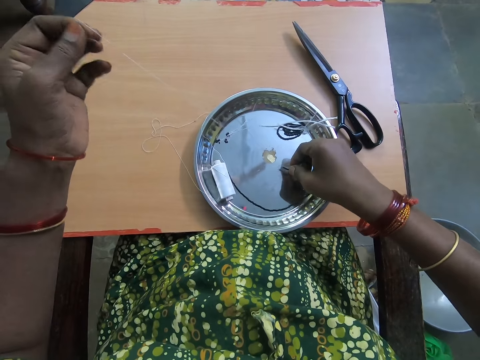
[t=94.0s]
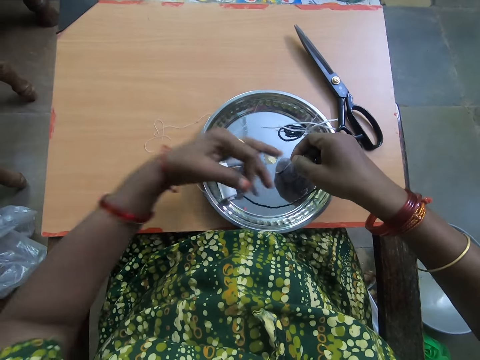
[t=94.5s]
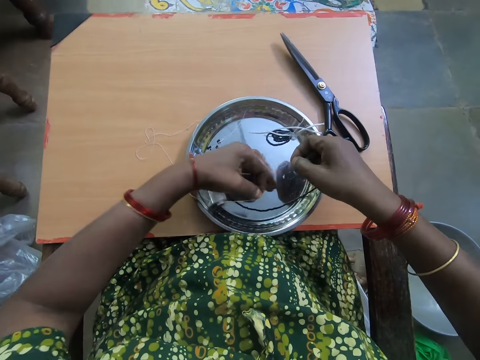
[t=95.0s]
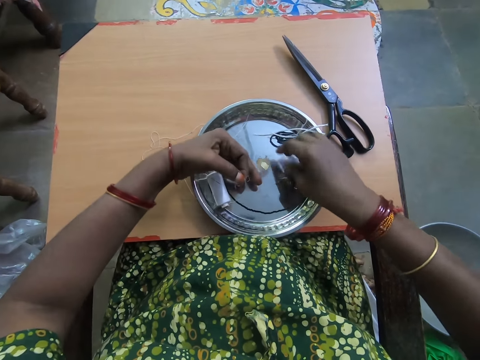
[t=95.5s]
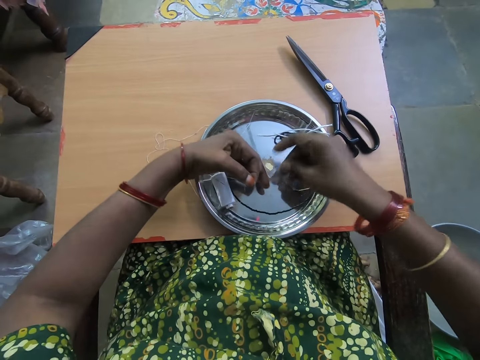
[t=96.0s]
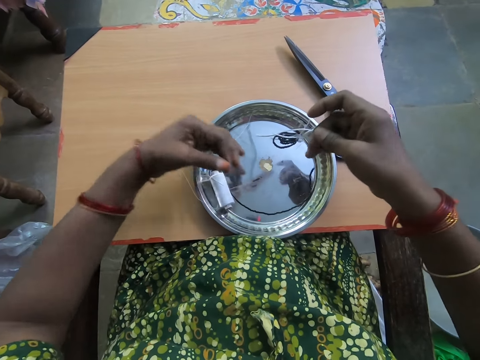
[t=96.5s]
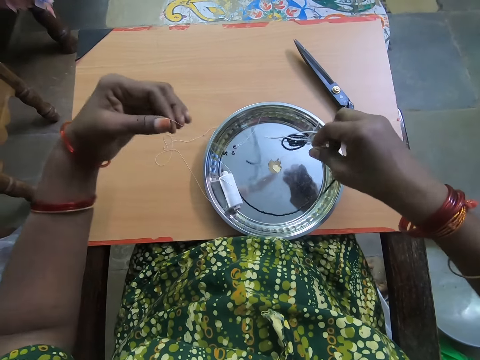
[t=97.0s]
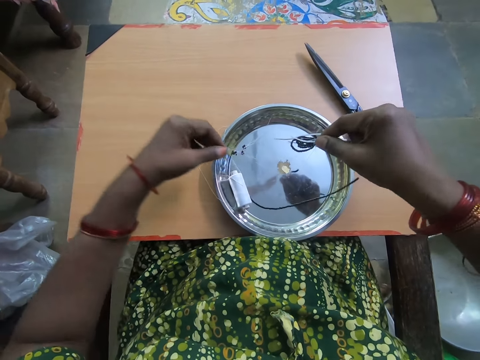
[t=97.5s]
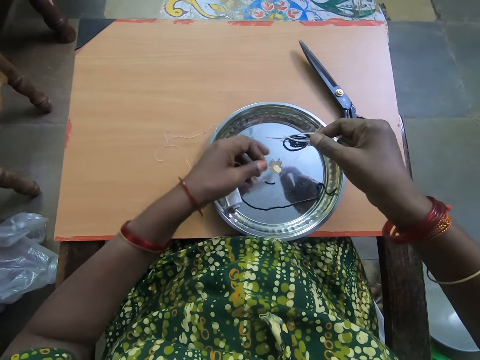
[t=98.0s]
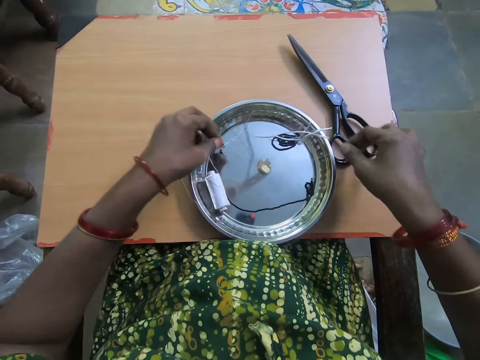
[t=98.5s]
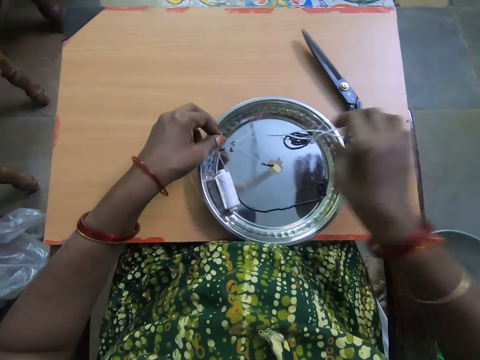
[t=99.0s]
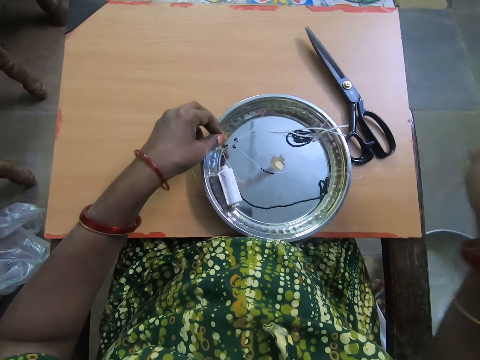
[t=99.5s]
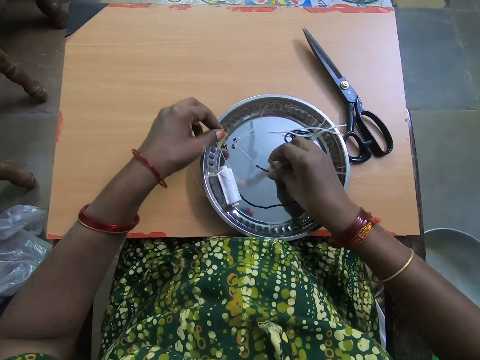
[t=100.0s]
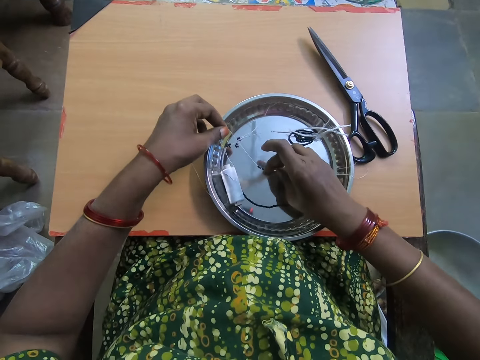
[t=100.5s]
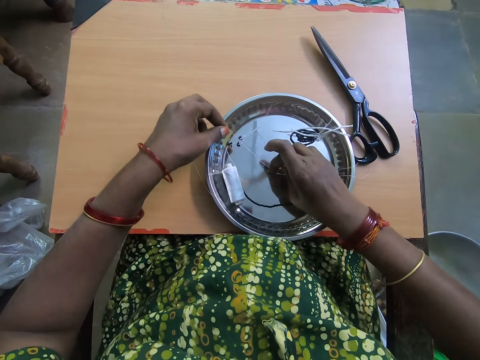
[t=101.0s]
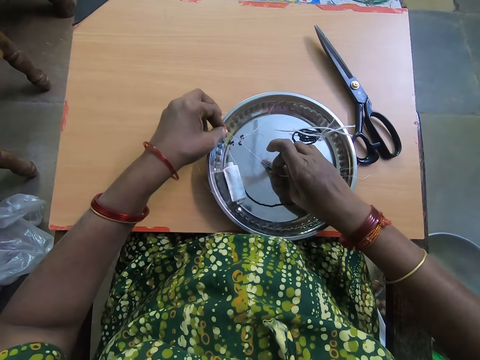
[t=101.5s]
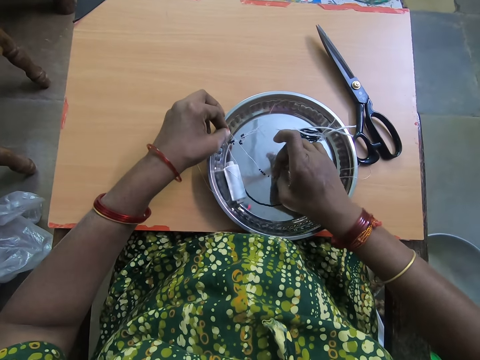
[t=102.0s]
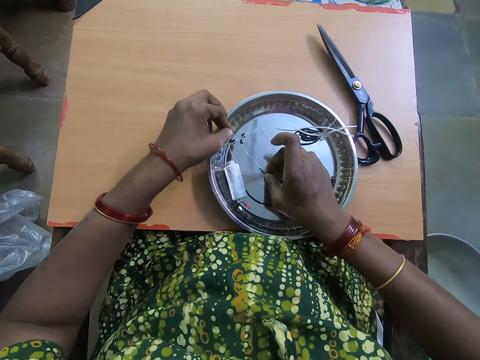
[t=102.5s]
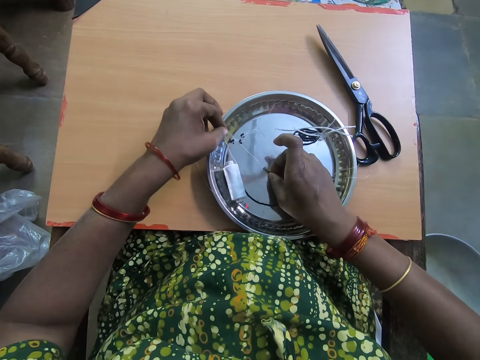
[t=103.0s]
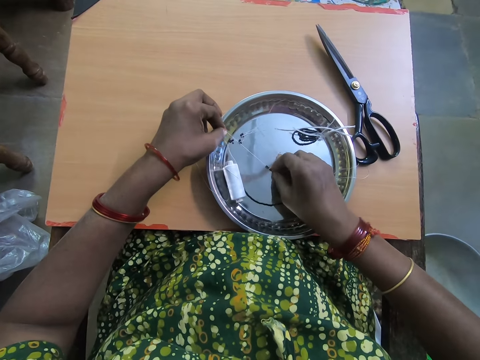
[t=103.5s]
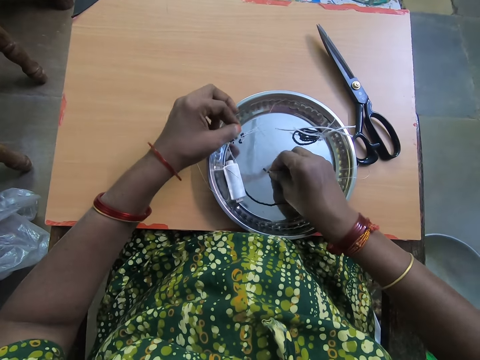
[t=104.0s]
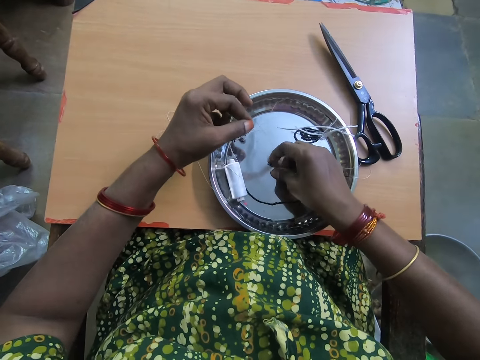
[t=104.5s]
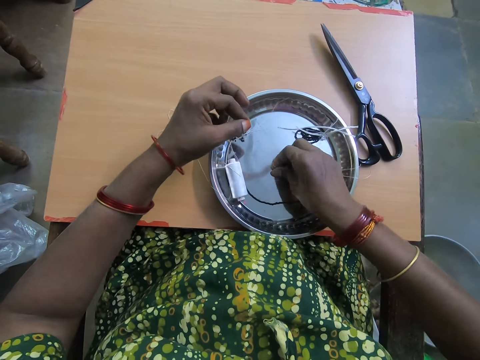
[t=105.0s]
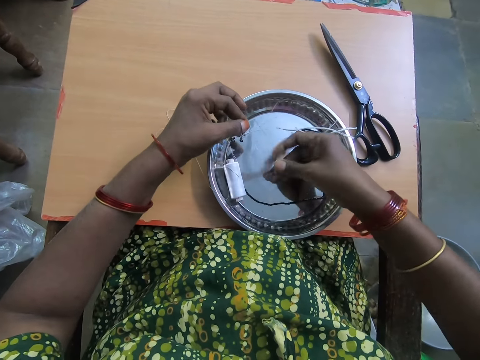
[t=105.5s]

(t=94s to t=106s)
The camera wearer separates some beads in the beaded thread with her left hand. She separates some beads in the beaded thread with her right hand.

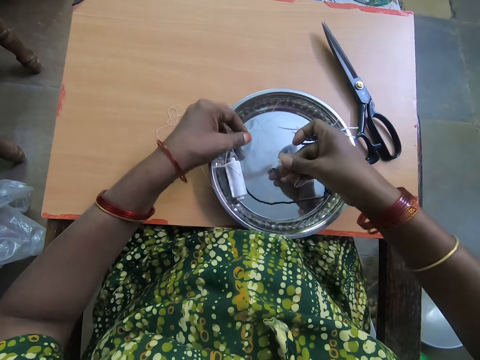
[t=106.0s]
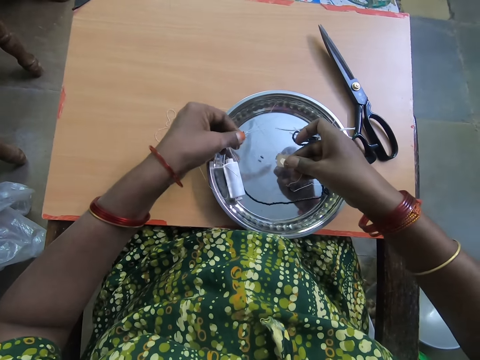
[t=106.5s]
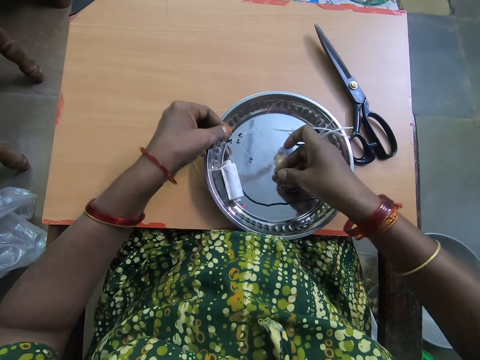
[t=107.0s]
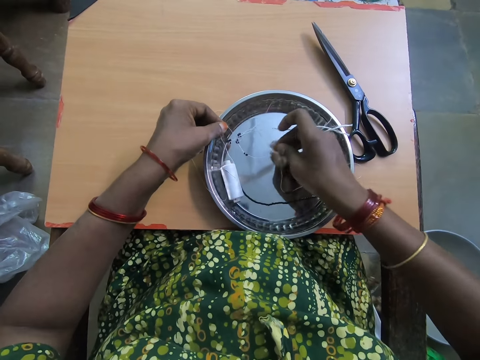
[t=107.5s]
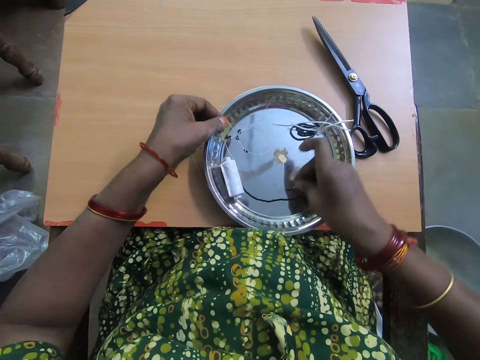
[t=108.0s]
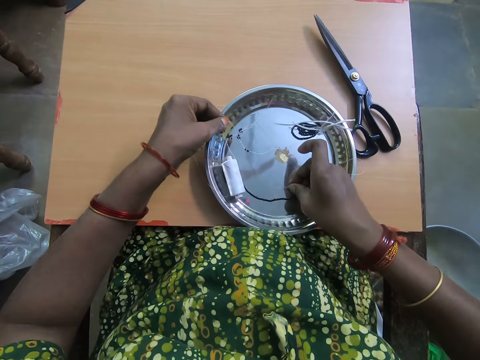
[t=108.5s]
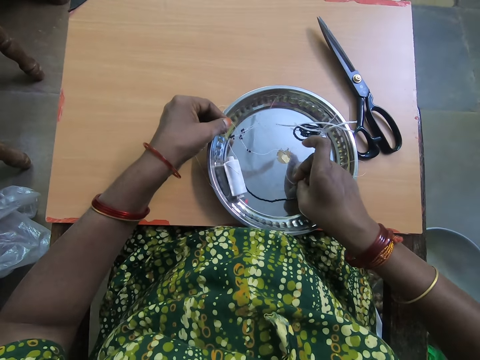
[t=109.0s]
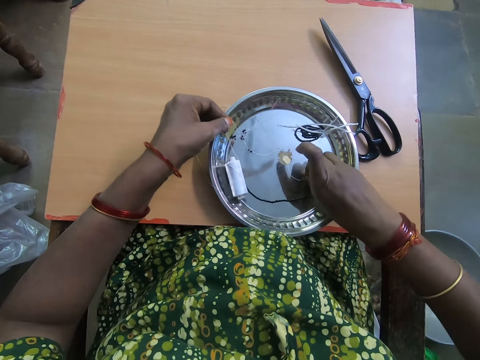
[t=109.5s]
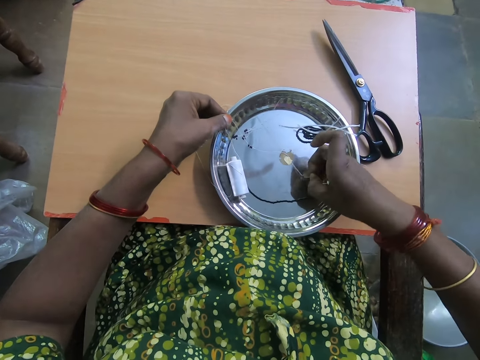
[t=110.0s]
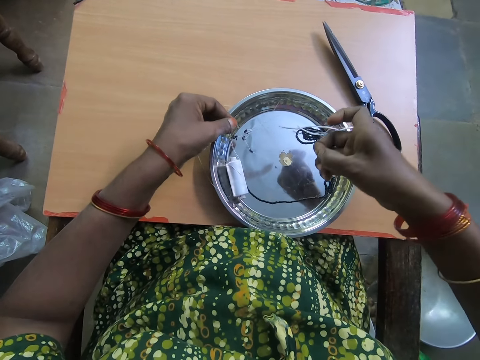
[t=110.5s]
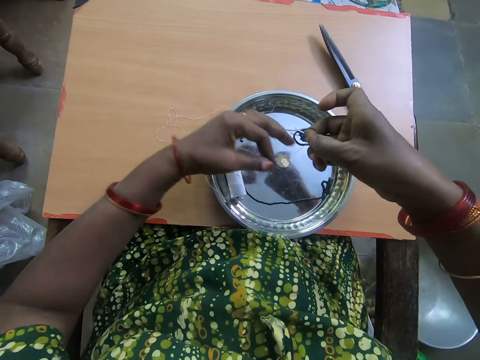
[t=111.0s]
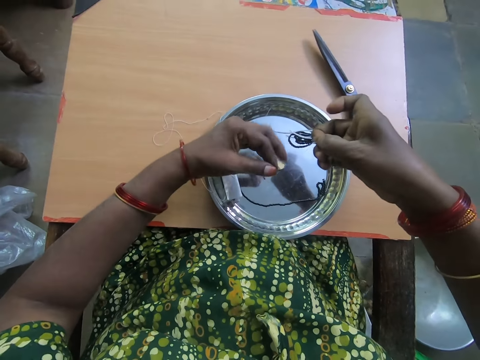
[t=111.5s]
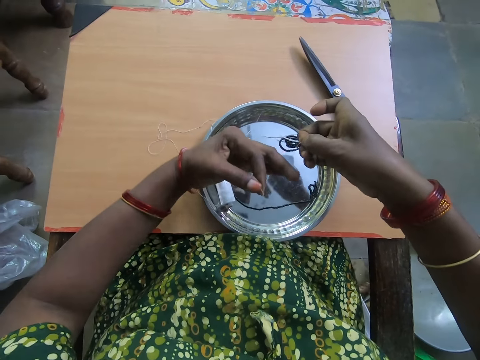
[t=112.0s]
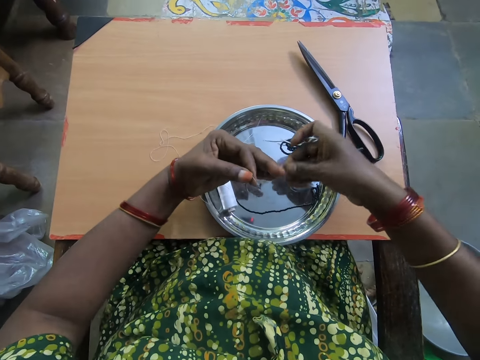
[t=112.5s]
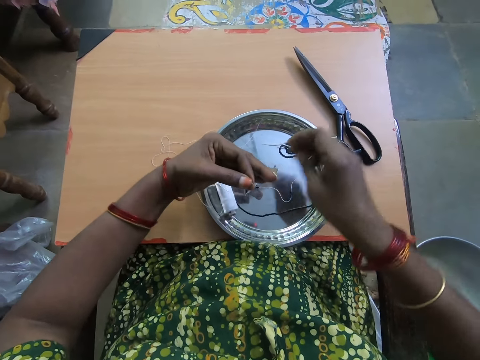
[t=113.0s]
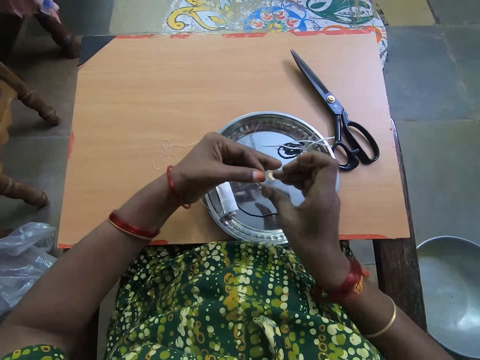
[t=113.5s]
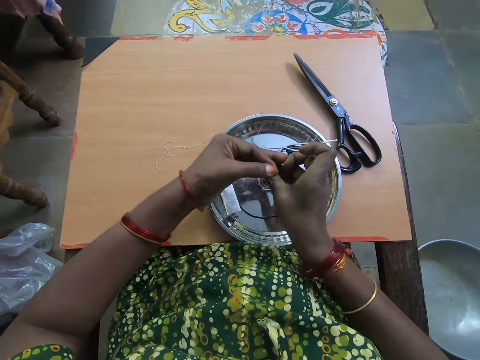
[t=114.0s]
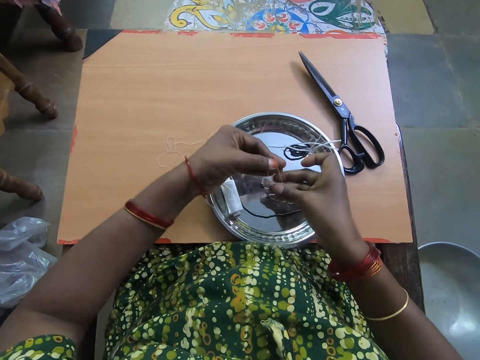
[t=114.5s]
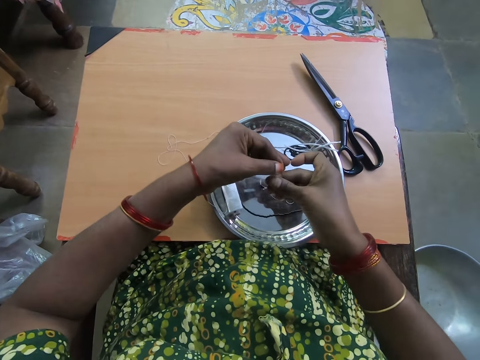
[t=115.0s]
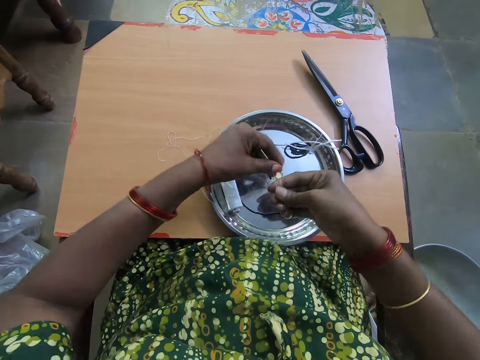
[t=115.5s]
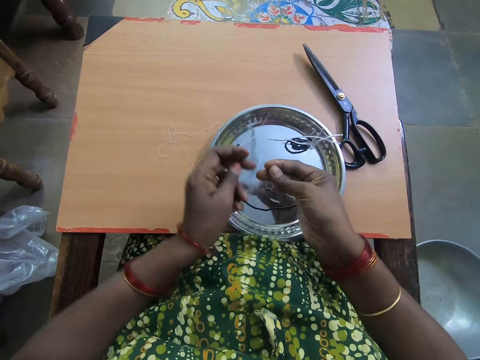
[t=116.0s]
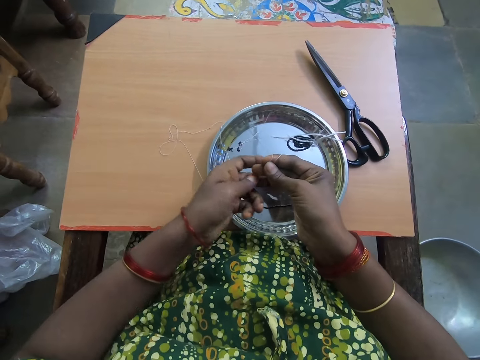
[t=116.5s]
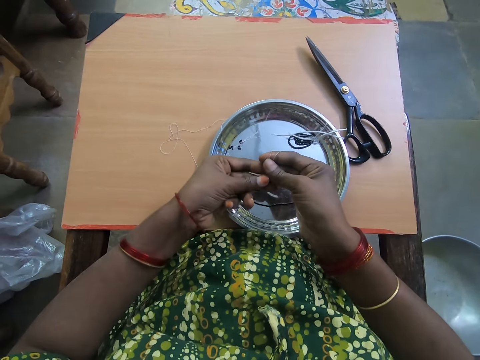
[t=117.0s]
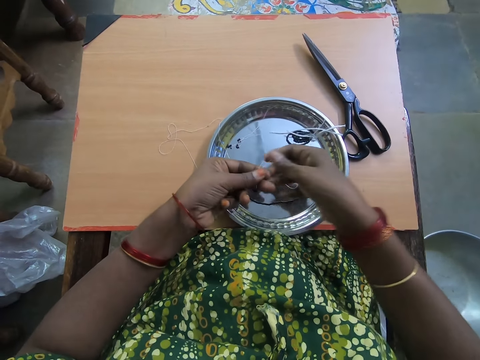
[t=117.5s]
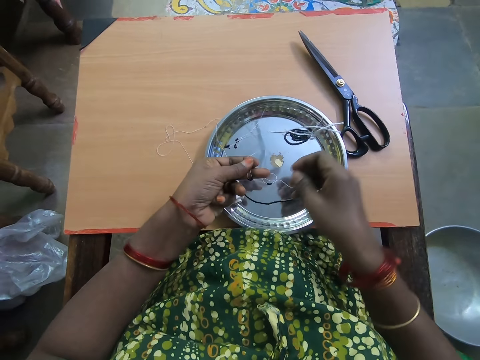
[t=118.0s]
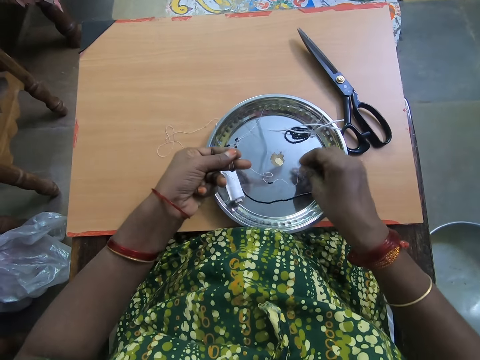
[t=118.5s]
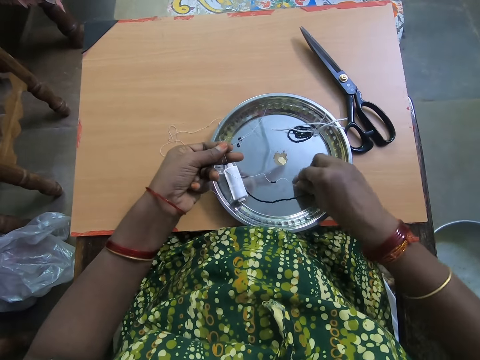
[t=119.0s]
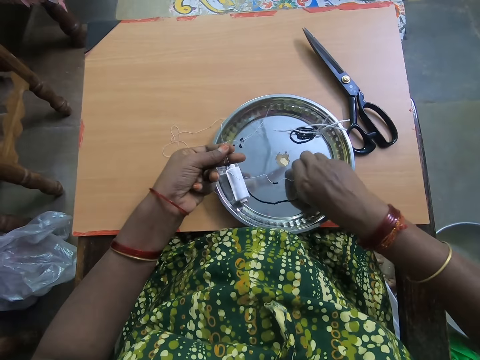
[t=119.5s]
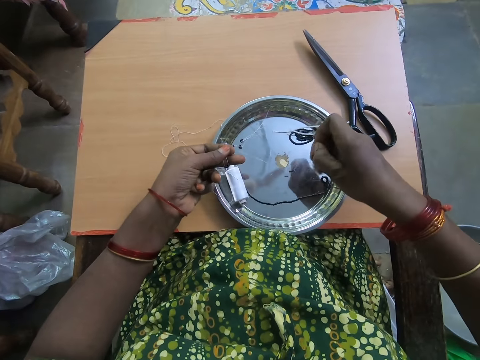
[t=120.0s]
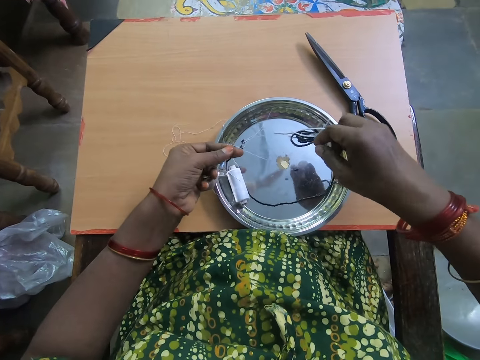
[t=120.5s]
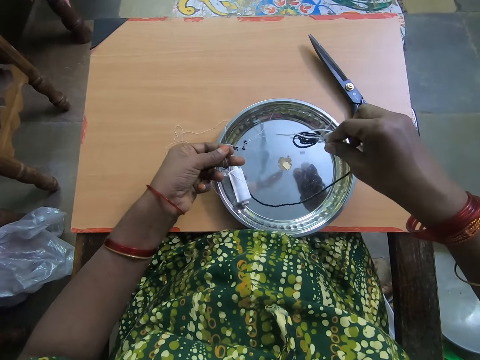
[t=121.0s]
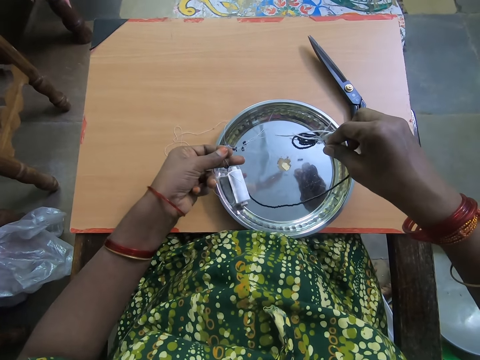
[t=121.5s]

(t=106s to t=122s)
The camera wearer drops the thread on the plate with her right hand. She separates some beads in the beaded thread with her right hand. She holds the thread with her right hand. She passes the thread from her left hand to her right hand. She holds the thread with both hands. She picks up the thread from the plate with her right hand.
